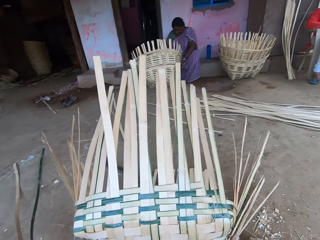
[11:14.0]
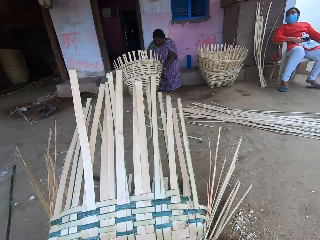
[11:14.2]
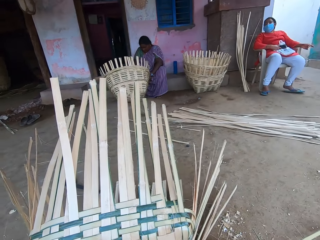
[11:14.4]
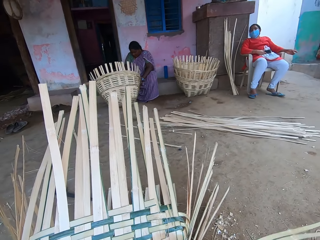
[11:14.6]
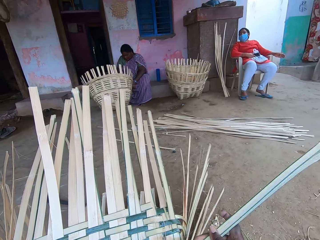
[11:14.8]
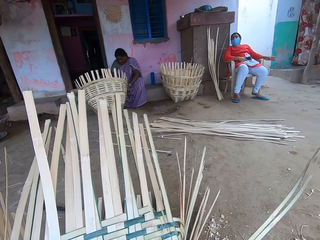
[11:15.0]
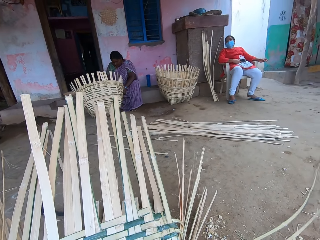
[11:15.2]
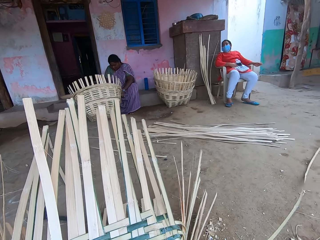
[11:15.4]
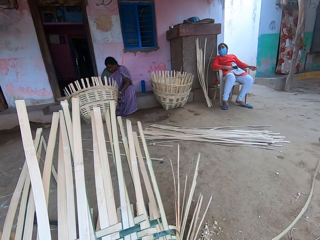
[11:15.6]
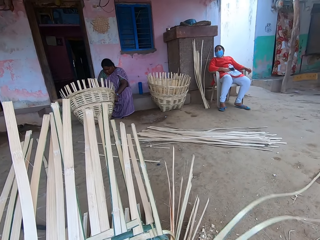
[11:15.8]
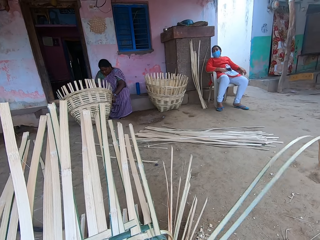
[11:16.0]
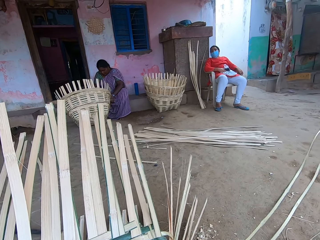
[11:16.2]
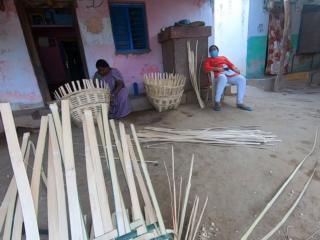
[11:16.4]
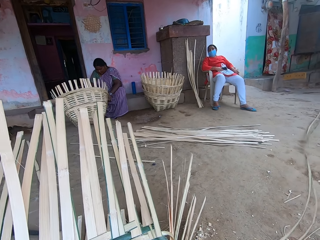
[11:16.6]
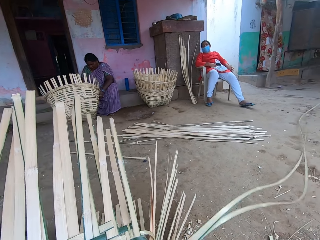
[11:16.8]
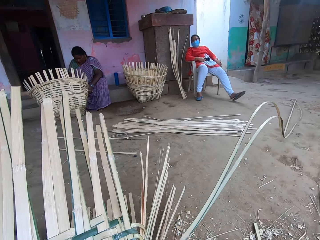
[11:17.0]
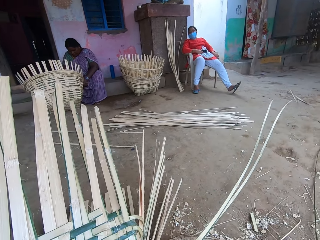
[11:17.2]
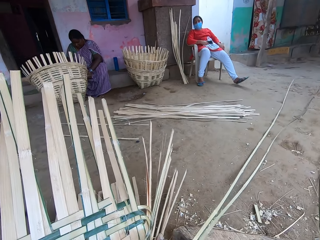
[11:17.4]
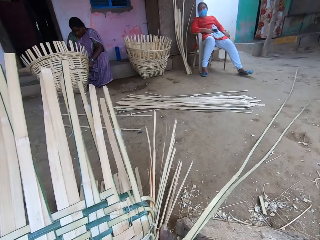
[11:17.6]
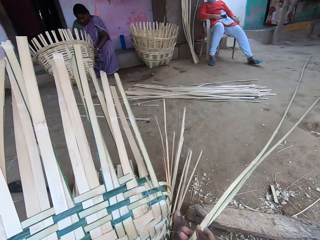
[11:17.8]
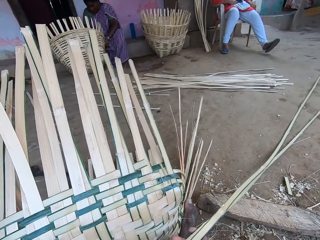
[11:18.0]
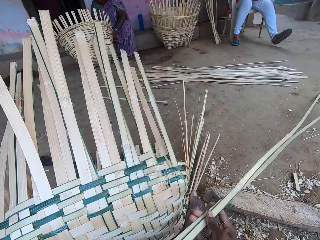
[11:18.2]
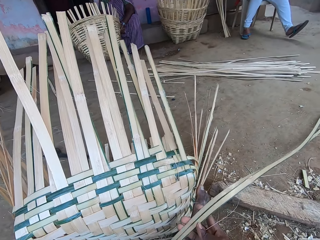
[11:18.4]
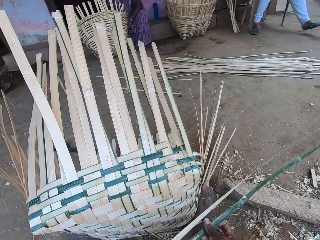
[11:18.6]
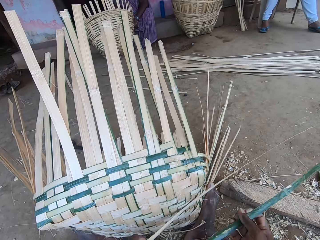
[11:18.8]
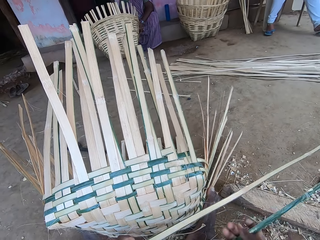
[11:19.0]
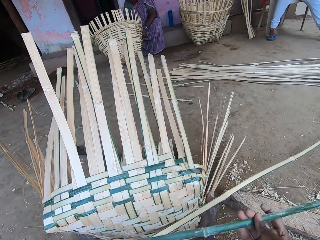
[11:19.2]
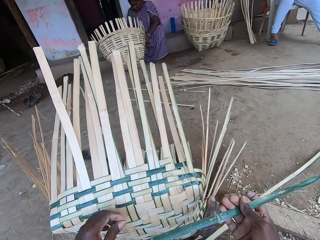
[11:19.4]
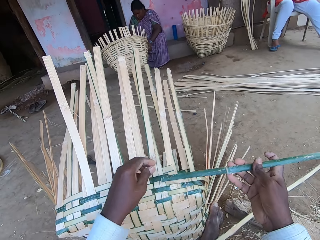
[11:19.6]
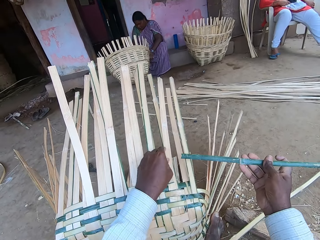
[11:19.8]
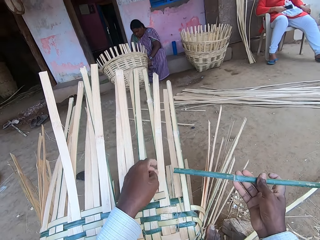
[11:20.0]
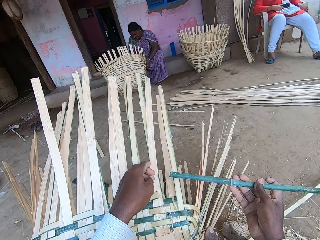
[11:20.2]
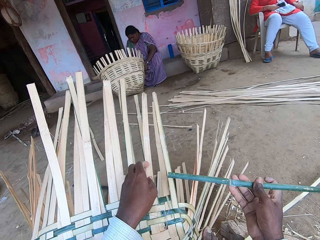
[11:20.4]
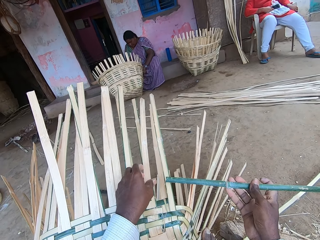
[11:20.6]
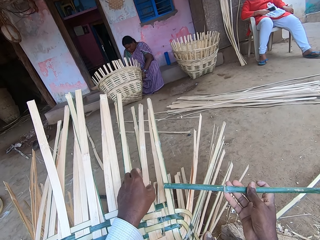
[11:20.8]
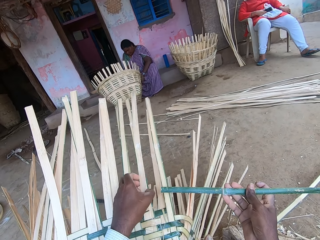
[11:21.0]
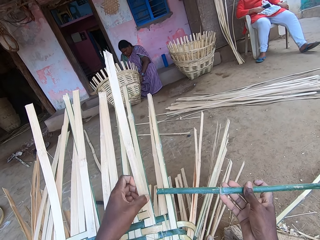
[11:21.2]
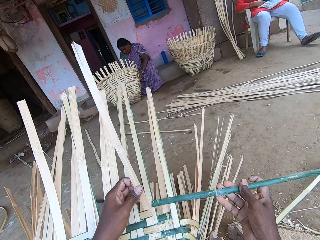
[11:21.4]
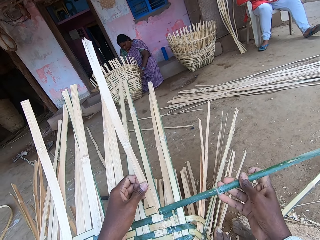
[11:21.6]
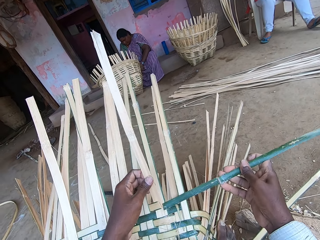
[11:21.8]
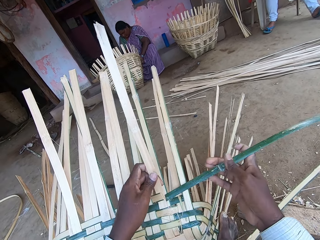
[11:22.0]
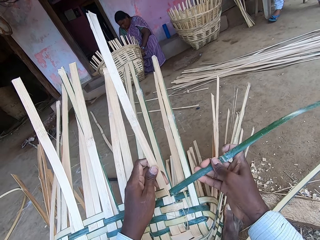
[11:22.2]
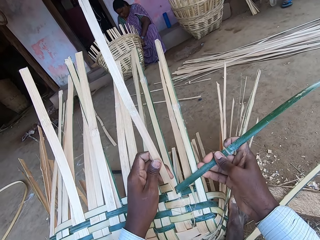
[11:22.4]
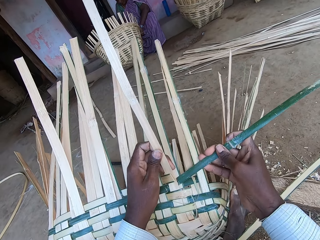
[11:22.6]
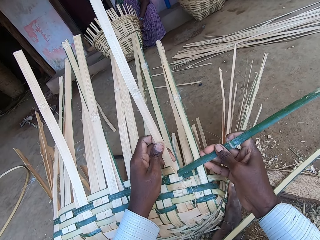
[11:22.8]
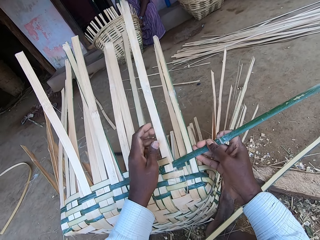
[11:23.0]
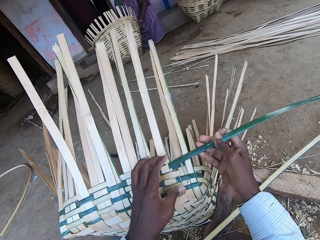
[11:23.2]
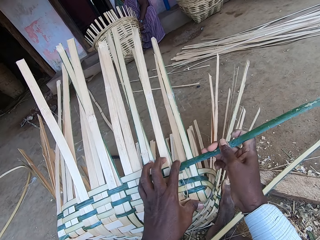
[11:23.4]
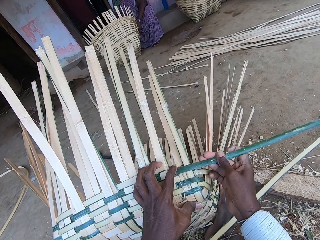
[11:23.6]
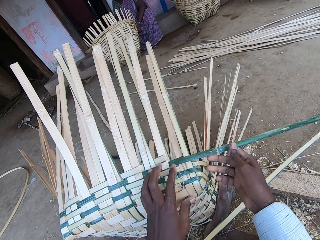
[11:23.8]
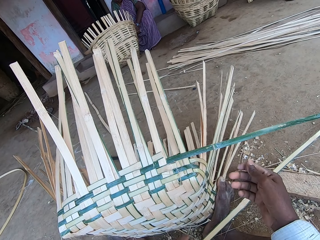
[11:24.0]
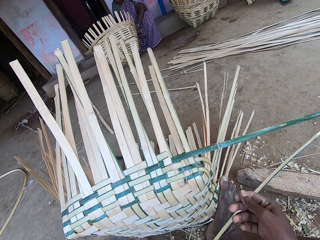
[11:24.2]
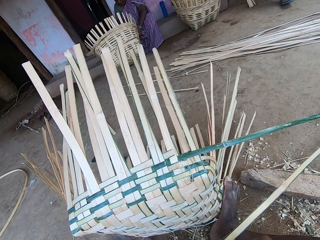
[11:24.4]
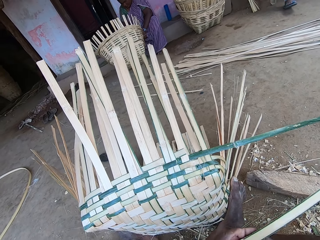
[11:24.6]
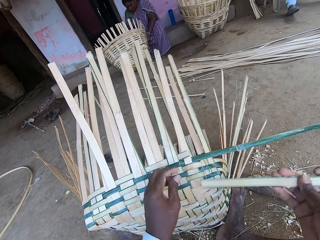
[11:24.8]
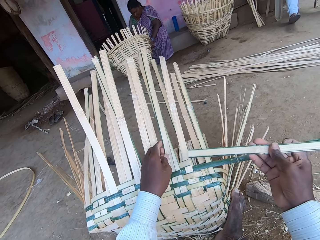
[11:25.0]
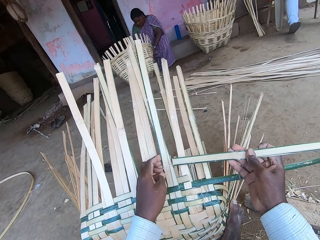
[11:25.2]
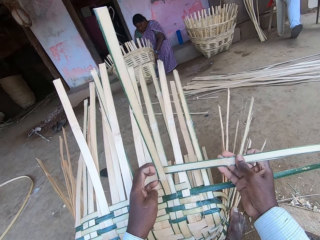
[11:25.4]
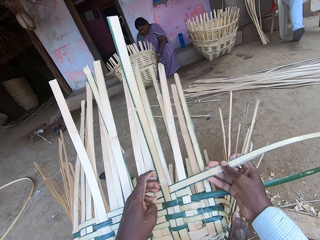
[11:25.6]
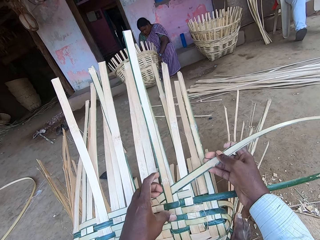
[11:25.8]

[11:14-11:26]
The camera wearer makes the basket with bamboo raffia in both hands.

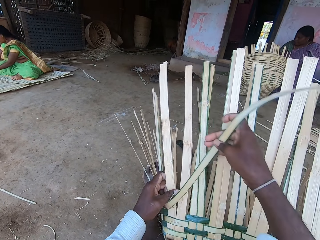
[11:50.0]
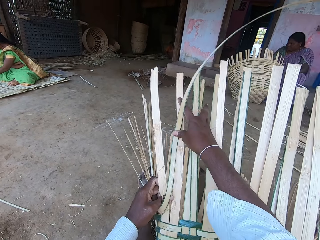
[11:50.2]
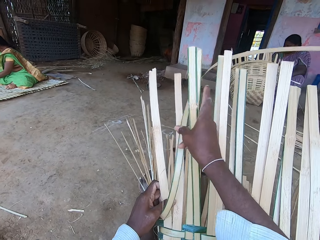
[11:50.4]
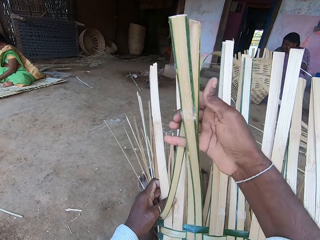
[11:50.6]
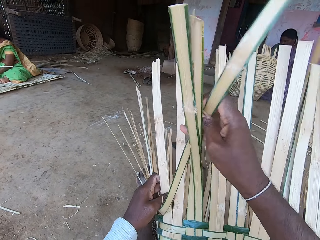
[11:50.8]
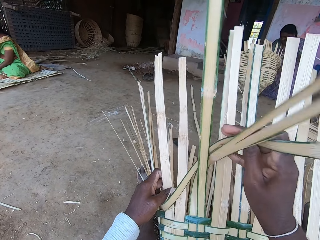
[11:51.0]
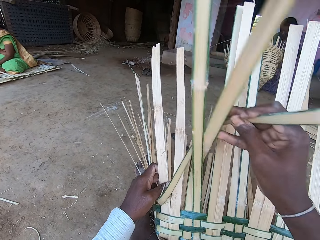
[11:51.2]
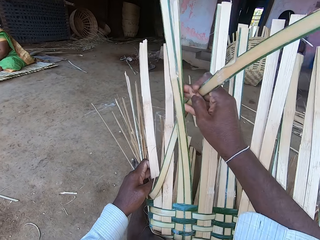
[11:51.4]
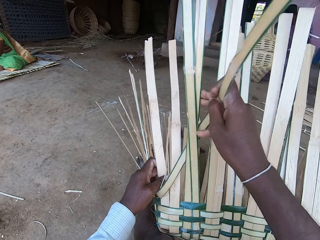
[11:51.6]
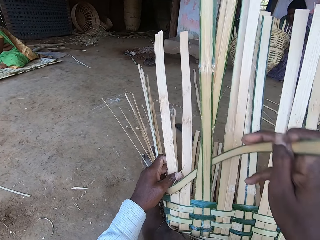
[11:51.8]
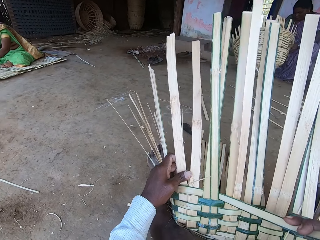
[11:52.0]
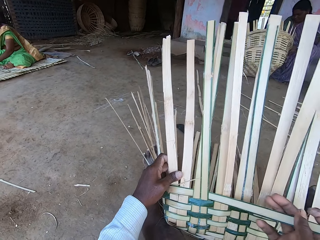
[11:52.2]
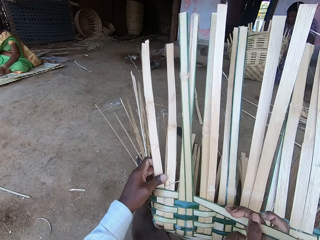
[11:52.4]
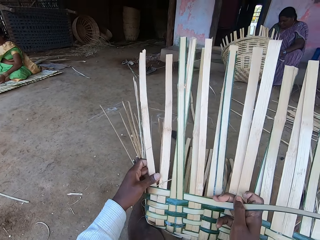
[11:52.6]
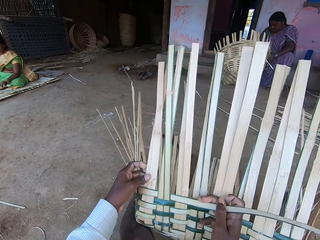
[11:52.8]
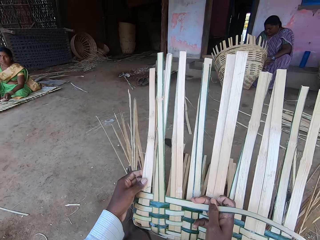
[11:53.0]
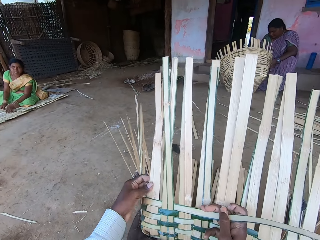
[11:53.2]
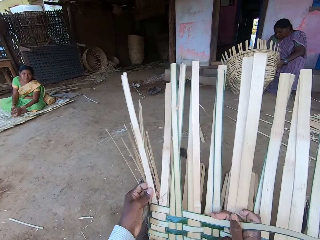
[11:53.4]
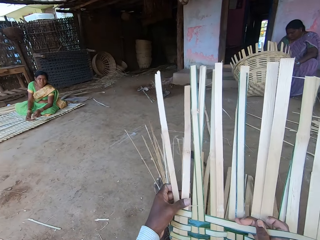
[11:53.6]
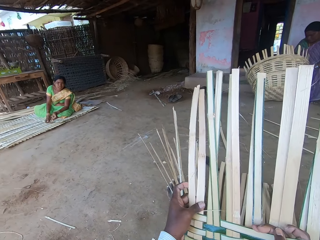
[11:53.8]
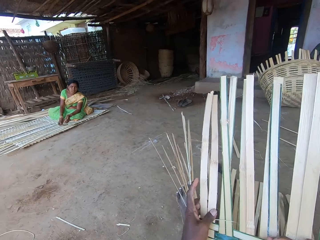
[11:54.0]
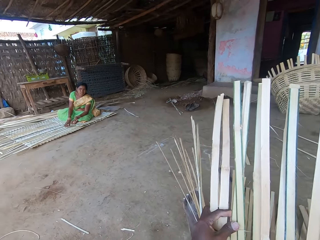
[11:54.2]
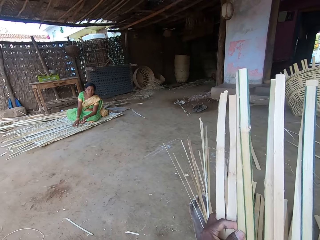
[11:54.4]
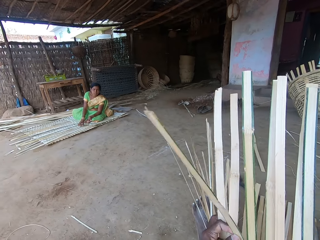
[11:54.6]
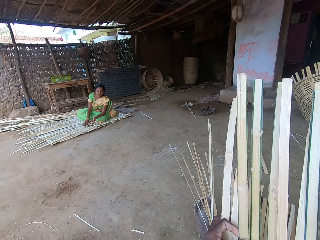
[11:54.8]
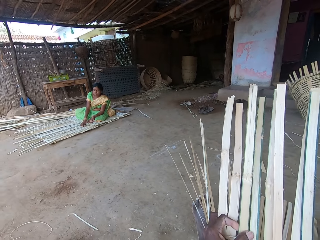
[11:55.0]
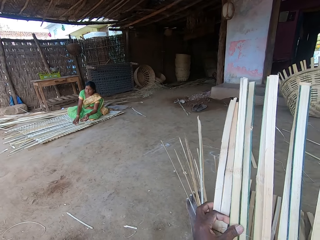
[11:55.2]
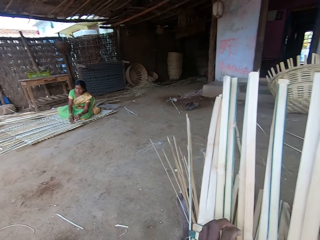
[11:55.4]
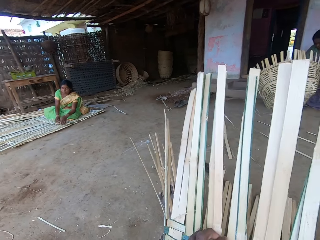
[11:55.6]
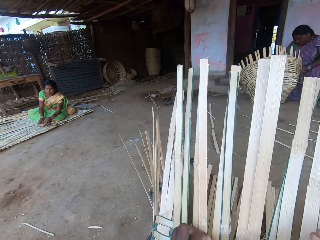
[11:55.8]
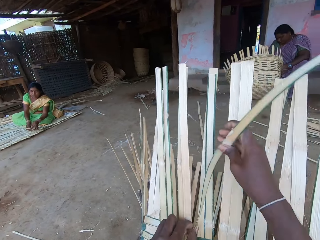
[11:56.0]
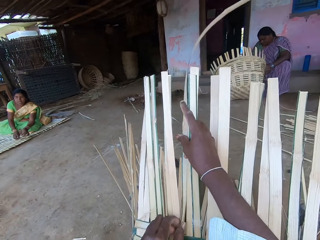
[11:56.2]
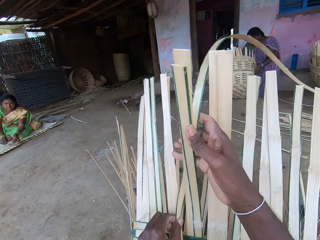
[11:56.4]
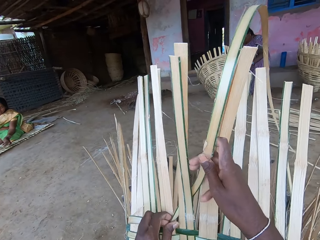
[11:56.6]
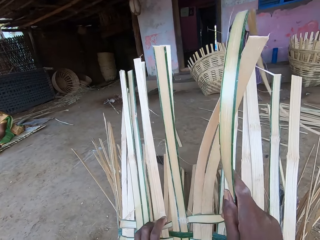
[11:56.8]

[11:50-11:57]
The camera wearer converses with the woman.
